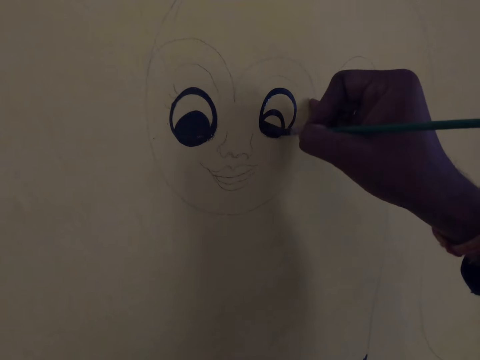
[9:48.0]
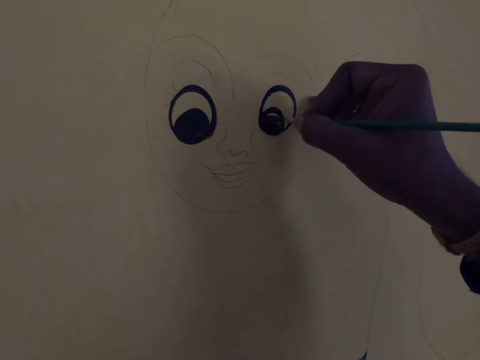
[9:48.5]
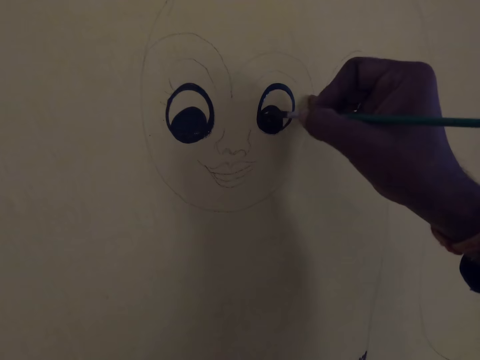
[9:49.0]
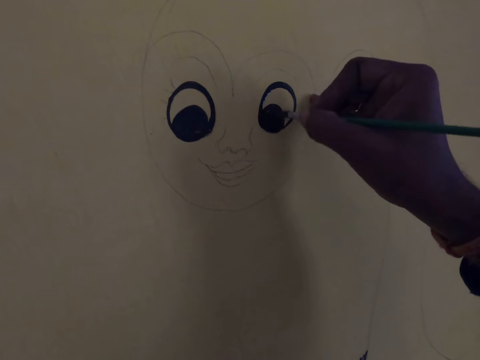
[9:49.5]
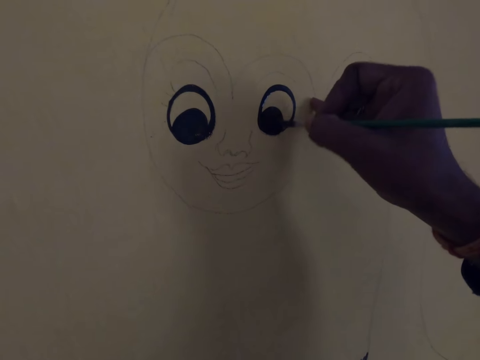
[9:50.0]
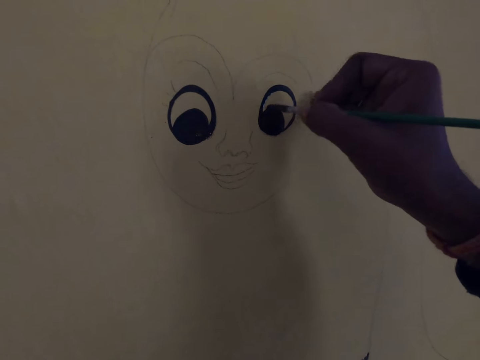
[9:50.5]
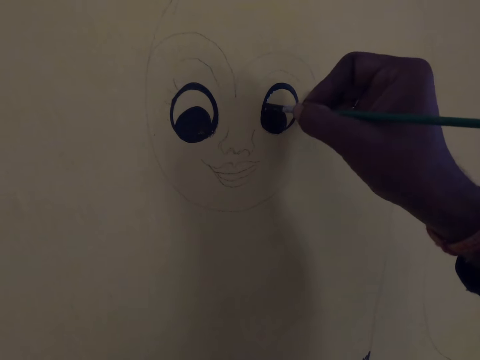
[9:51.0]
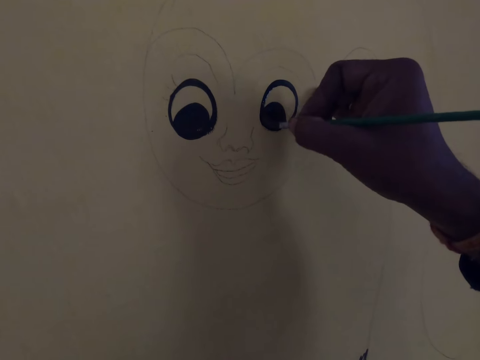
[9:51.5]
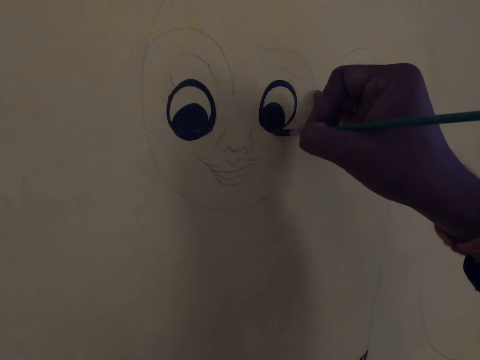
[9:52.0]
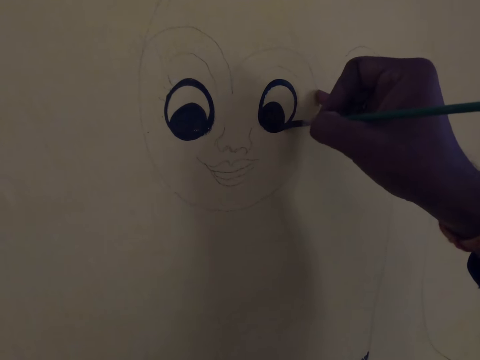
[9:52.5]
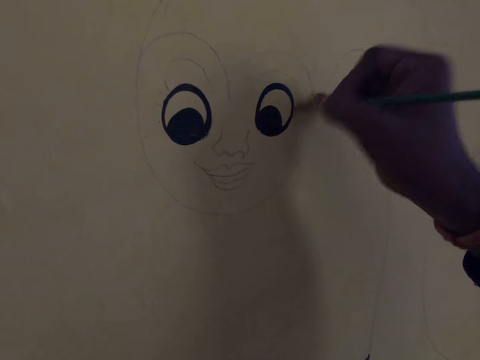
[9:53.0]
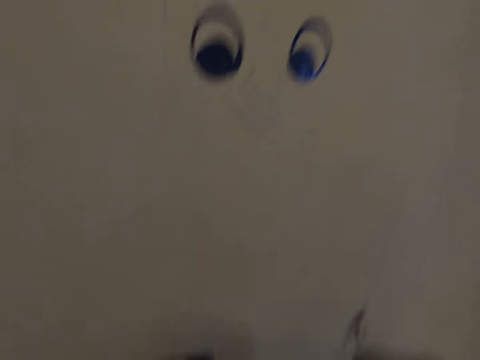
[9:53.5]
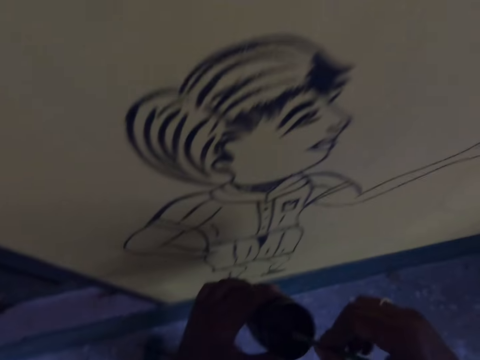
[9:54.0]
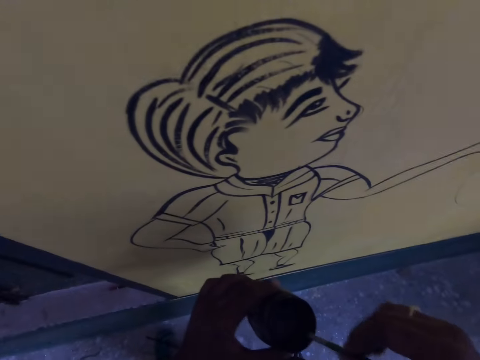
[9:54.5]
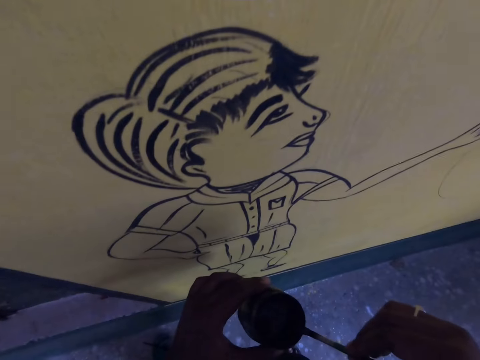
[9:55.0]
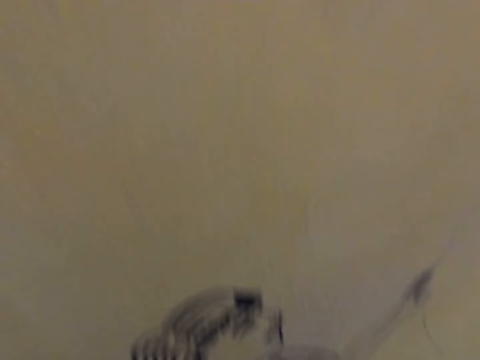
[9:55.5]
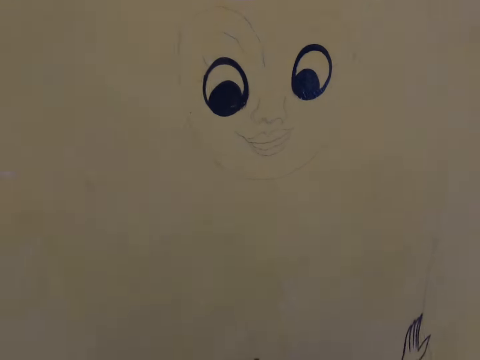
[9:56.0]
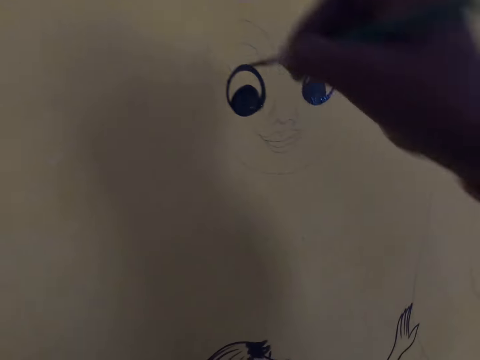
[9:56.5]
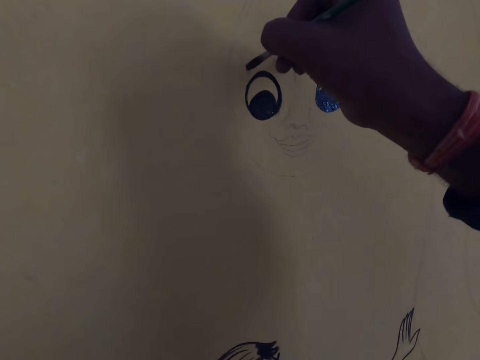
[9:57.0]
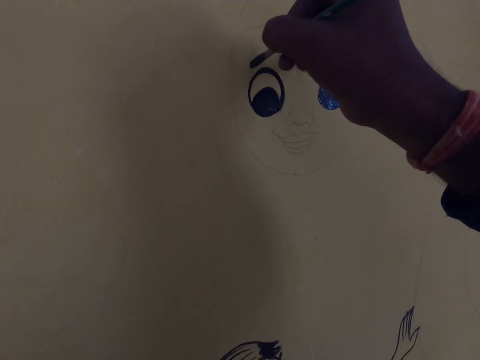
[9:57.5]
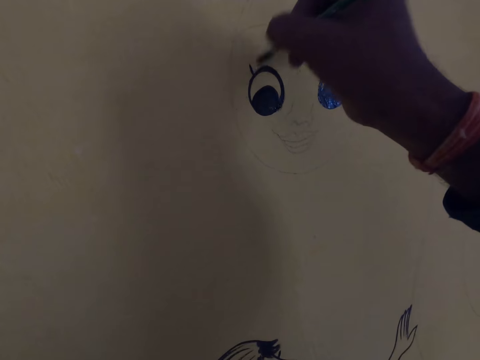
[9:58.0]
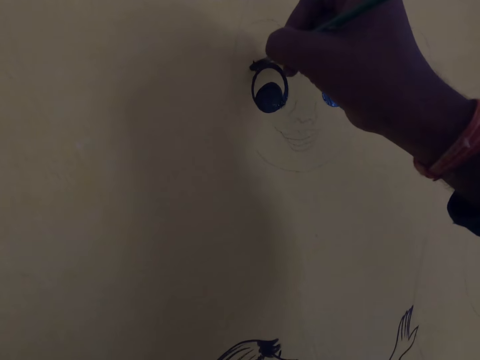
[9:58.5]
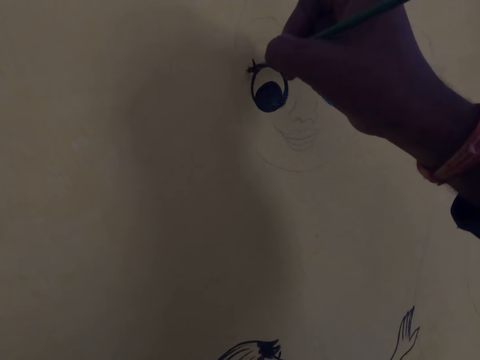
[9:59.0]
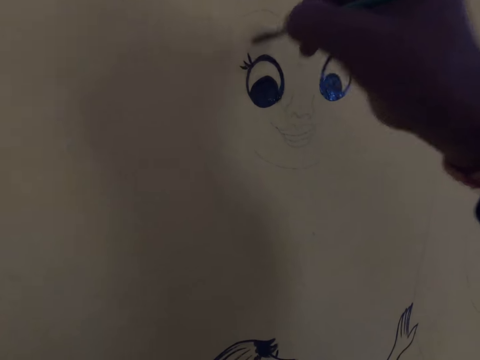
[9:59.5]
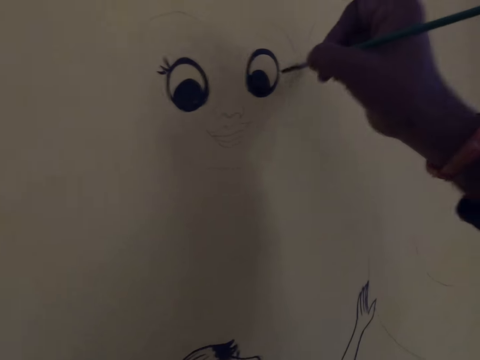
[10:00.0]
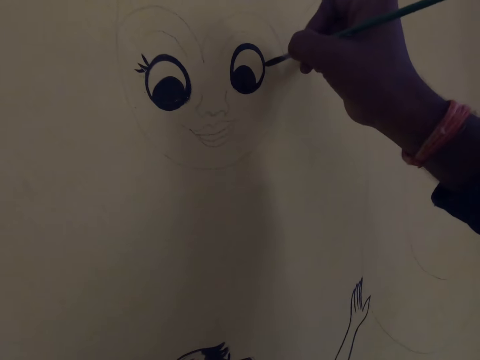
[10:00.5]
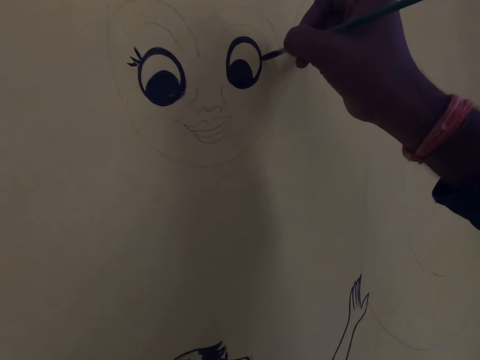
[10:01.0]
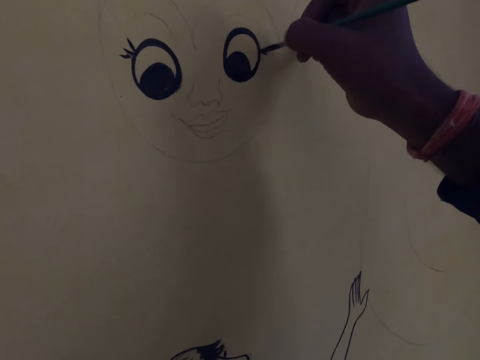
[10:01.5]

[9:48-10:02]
The camera wearer dips the drawing brush into the paint container. They draw on the wall with the drawing brush.

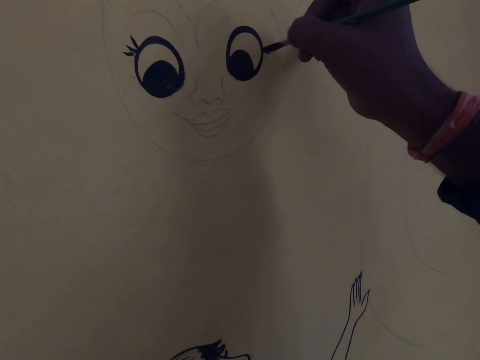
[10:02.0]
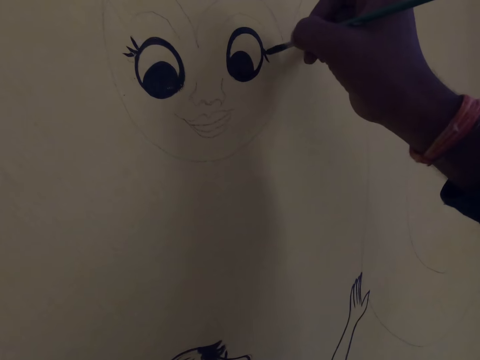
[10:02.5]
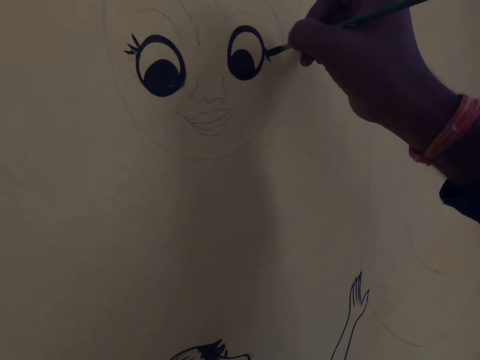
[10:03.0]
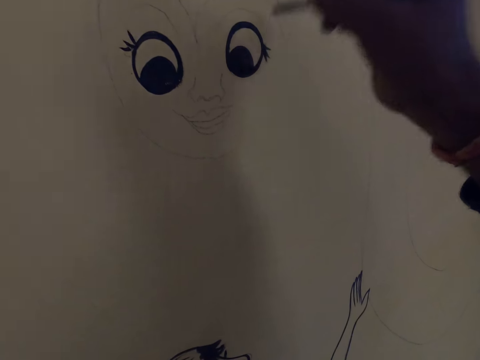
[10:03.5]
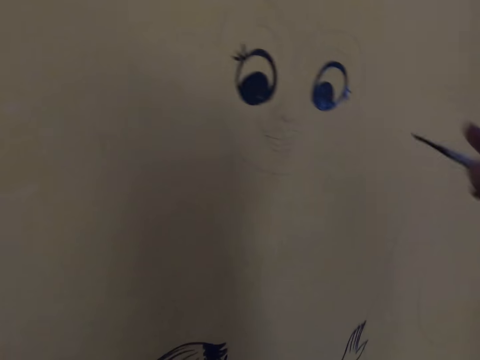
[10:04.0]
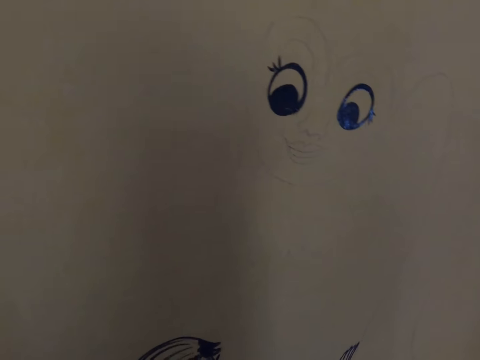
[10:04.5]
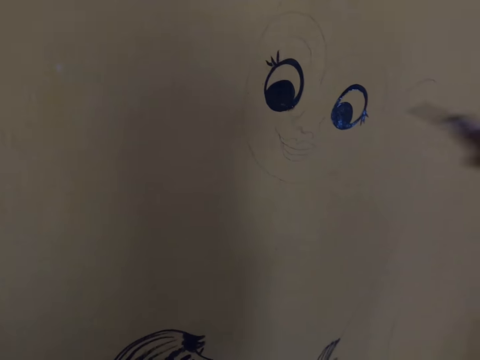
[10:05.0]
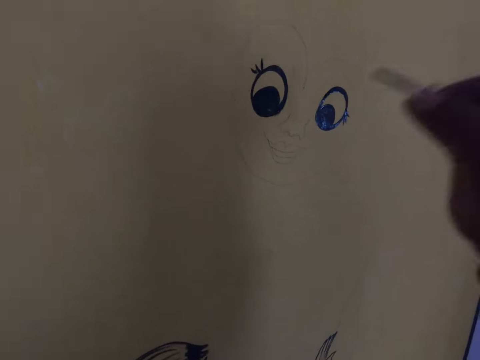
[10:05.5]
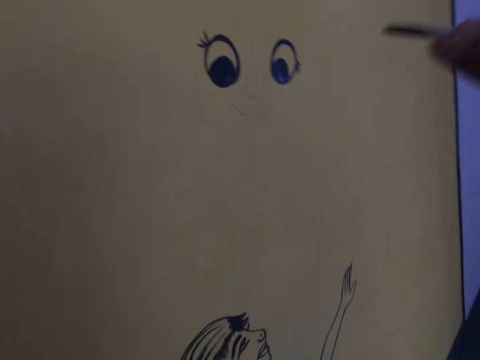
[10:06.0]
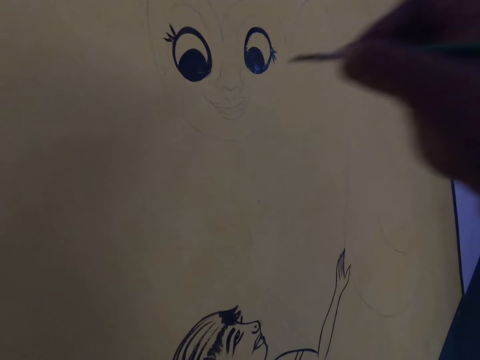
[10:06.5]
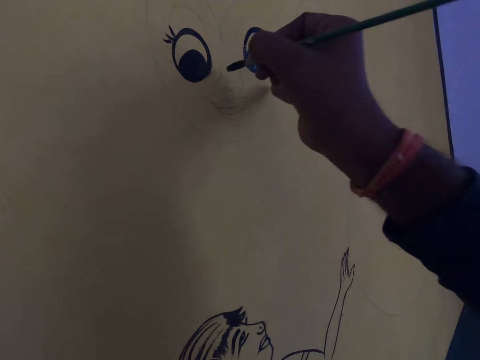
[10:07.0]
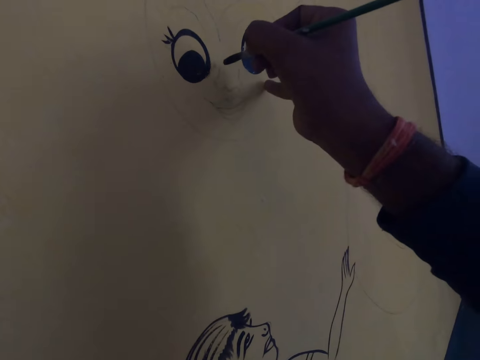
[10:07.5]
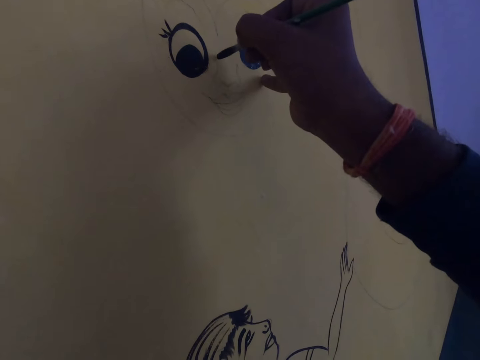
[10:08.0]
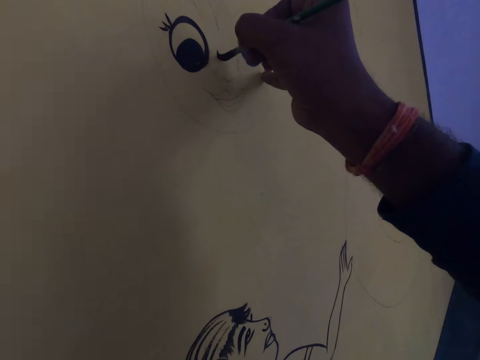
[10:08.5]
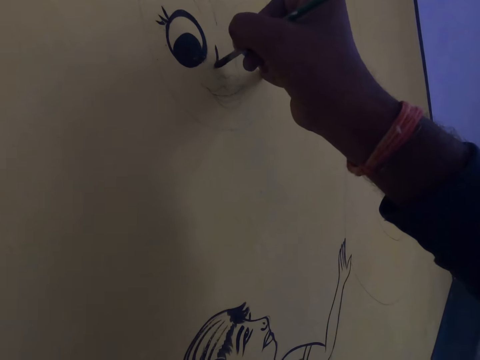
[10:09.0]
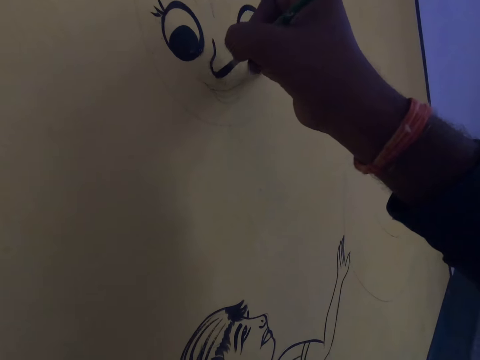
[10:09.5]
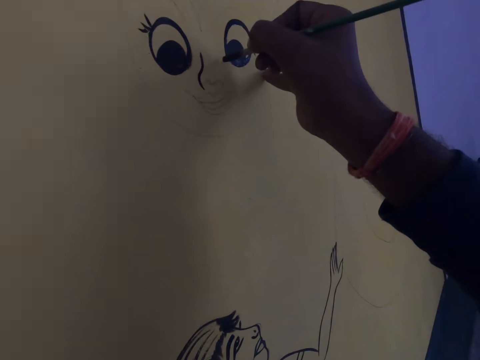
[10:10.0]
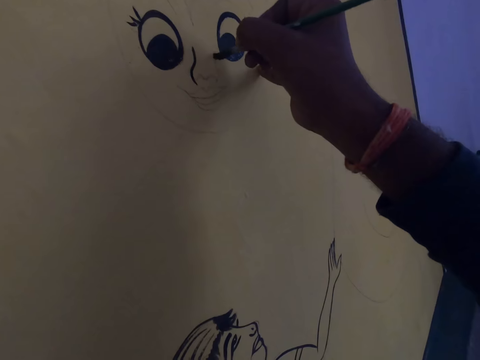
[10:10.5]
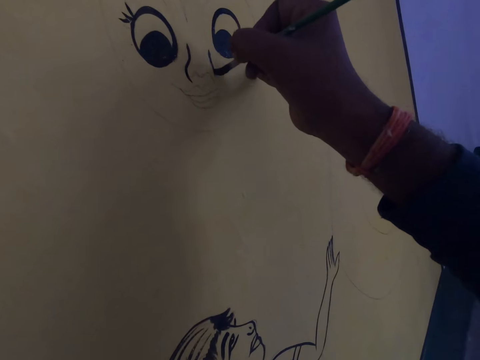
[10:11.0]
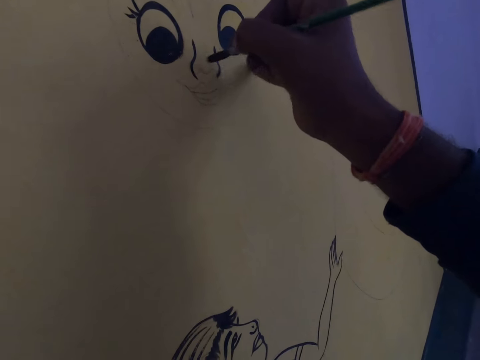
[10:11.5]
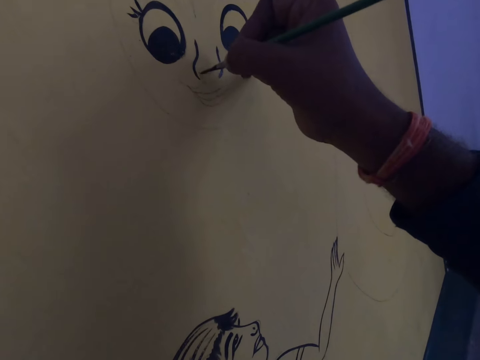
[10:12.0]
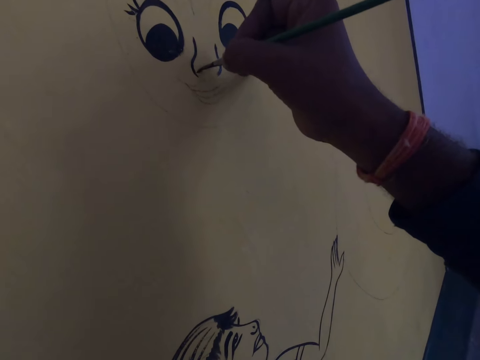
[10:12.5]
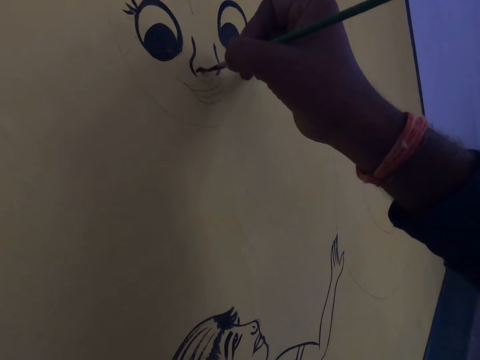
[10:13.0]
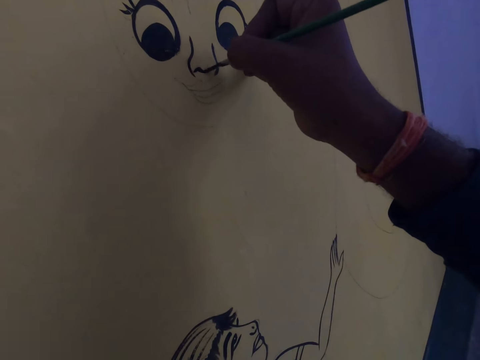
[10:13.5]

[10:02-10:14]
The camera wearer looks at the drawing. They draw with a brush and ink.
